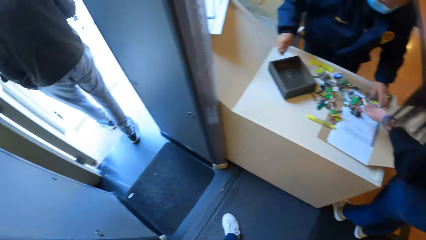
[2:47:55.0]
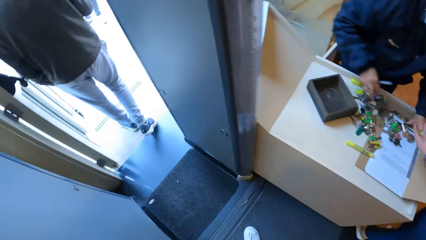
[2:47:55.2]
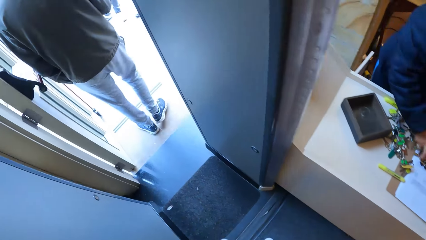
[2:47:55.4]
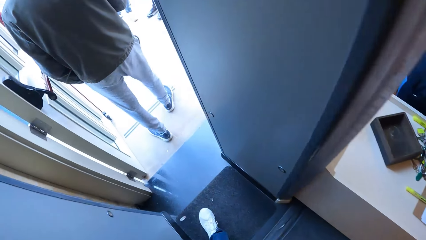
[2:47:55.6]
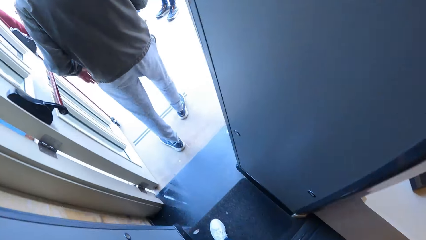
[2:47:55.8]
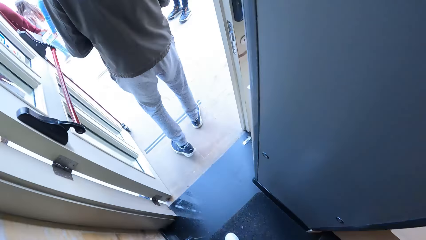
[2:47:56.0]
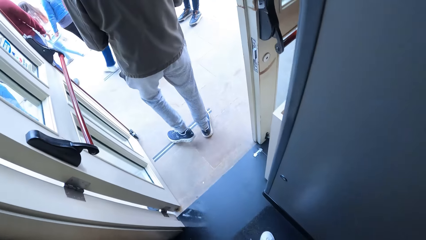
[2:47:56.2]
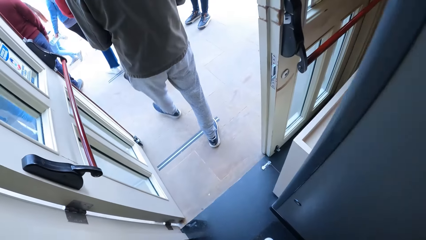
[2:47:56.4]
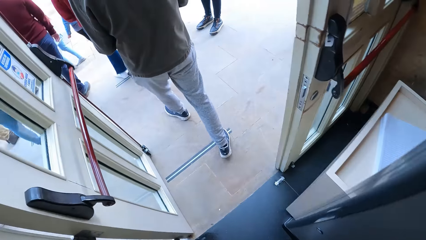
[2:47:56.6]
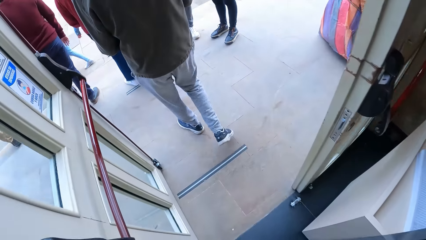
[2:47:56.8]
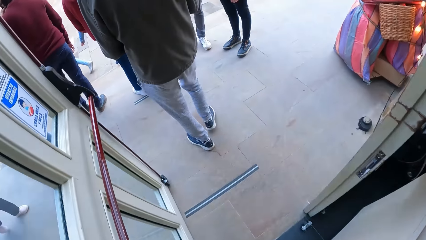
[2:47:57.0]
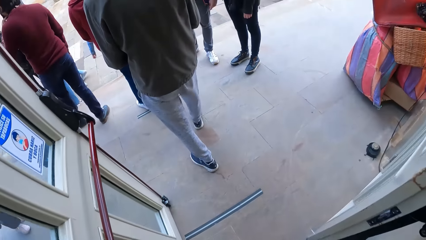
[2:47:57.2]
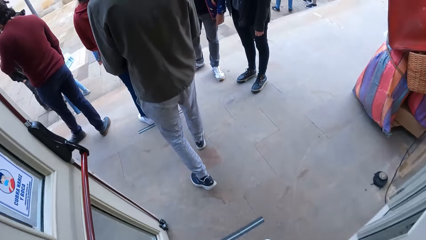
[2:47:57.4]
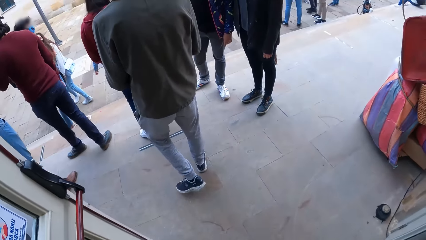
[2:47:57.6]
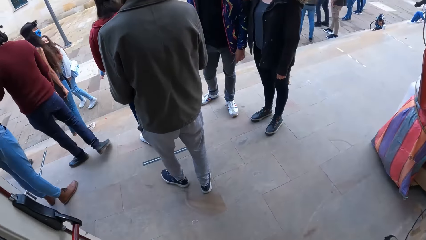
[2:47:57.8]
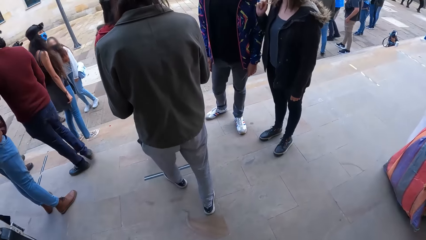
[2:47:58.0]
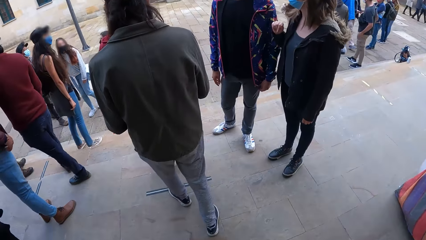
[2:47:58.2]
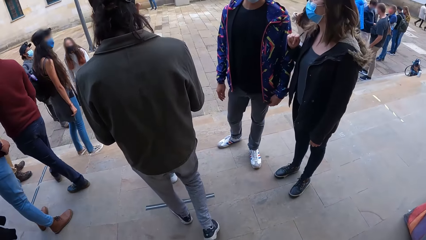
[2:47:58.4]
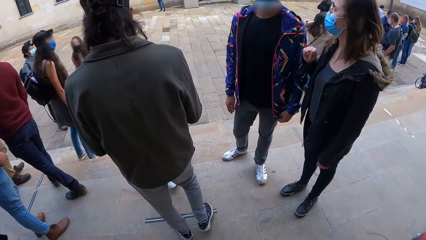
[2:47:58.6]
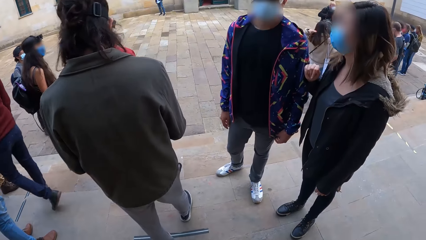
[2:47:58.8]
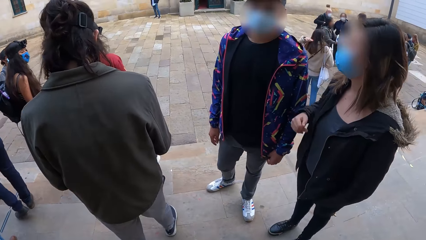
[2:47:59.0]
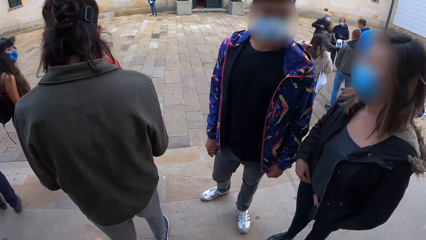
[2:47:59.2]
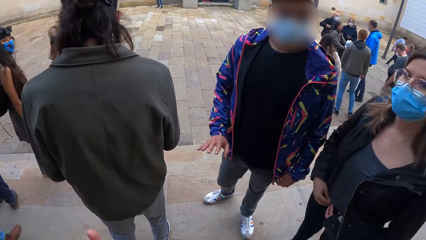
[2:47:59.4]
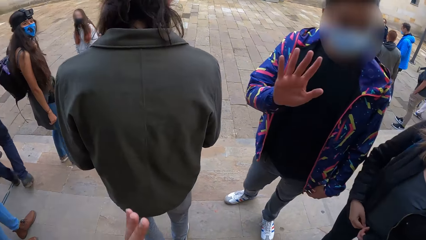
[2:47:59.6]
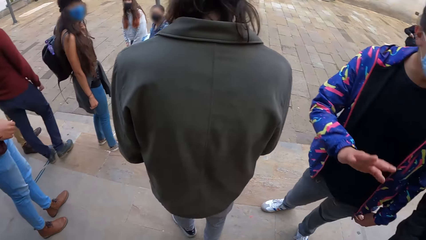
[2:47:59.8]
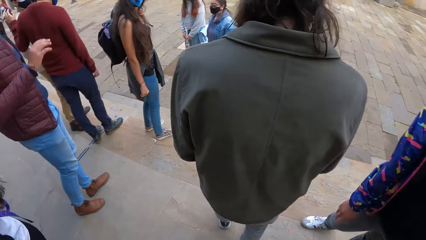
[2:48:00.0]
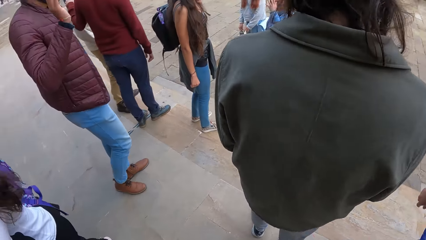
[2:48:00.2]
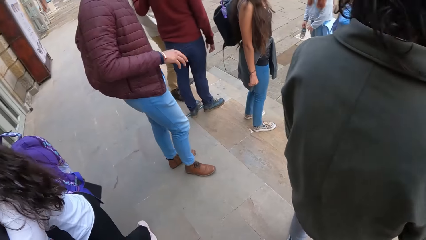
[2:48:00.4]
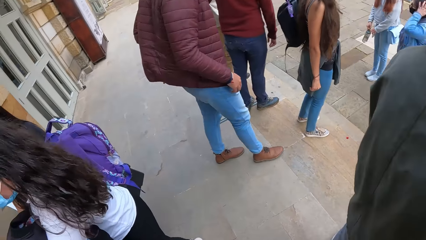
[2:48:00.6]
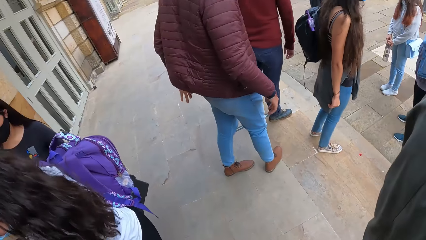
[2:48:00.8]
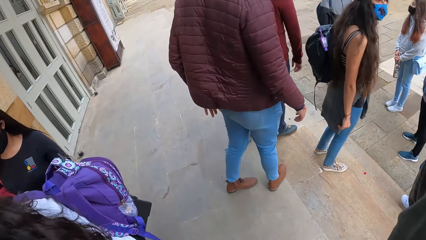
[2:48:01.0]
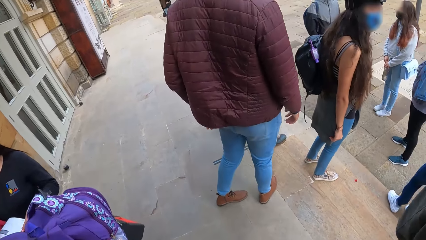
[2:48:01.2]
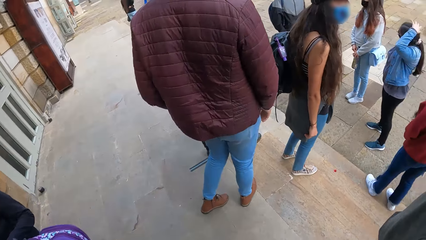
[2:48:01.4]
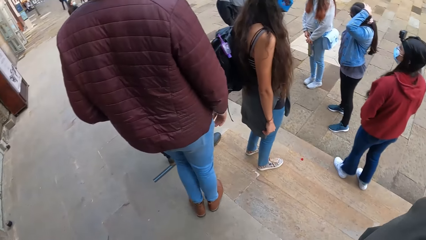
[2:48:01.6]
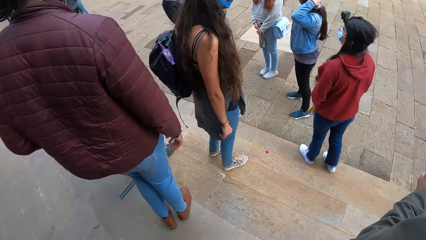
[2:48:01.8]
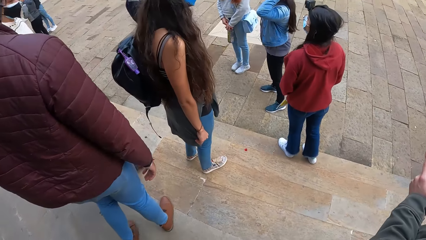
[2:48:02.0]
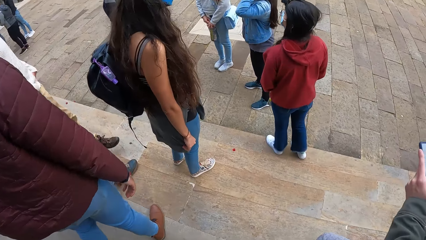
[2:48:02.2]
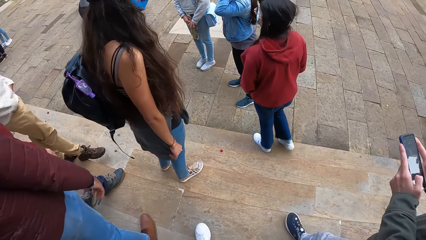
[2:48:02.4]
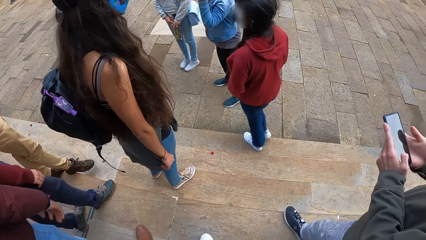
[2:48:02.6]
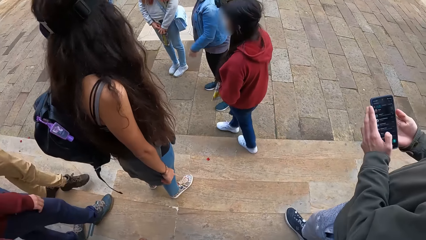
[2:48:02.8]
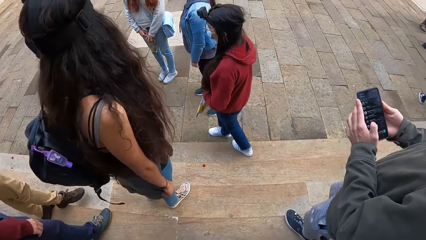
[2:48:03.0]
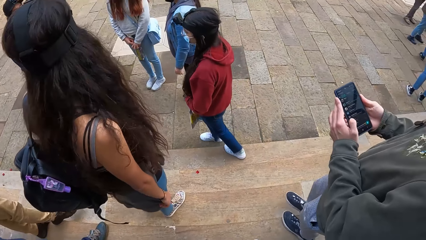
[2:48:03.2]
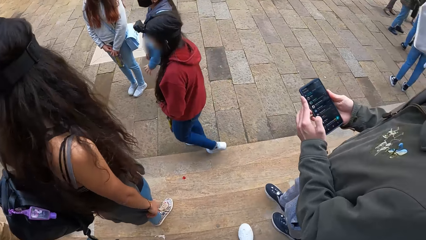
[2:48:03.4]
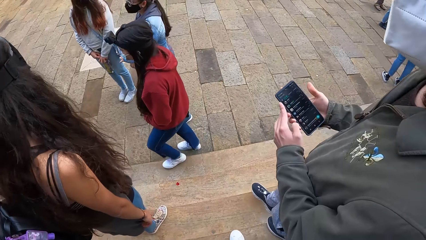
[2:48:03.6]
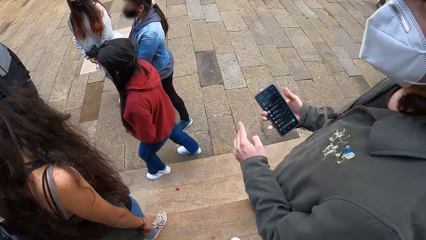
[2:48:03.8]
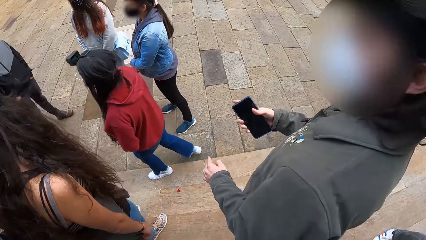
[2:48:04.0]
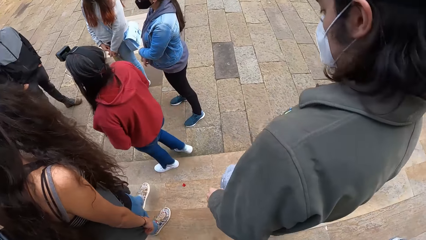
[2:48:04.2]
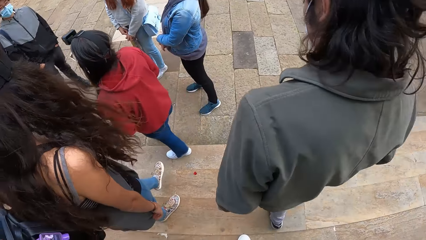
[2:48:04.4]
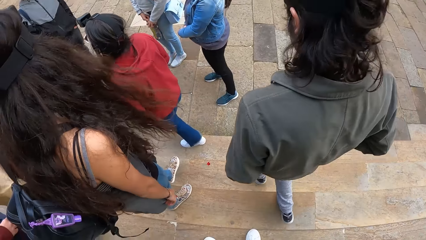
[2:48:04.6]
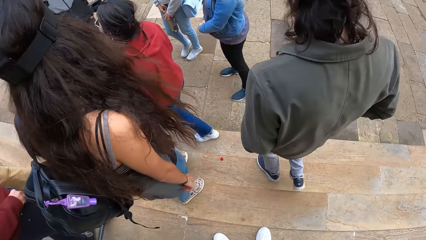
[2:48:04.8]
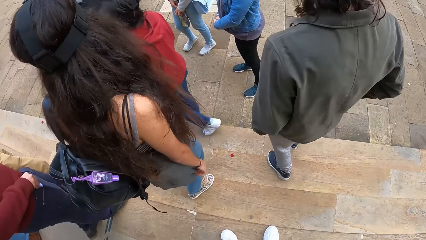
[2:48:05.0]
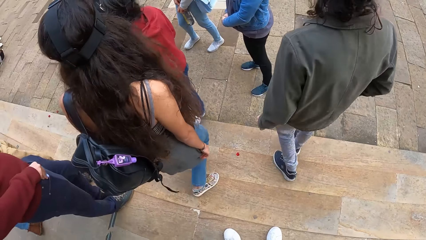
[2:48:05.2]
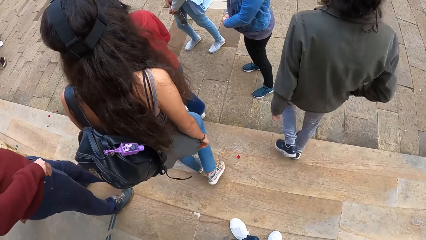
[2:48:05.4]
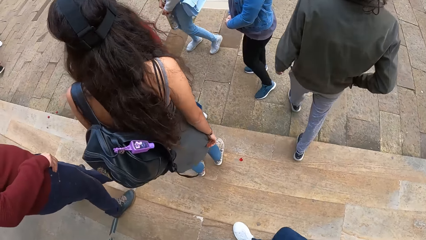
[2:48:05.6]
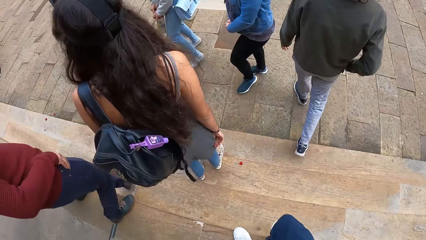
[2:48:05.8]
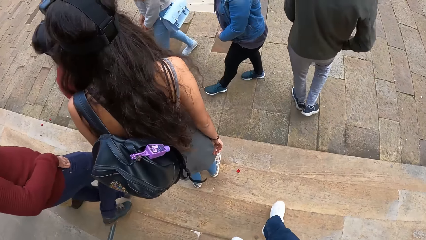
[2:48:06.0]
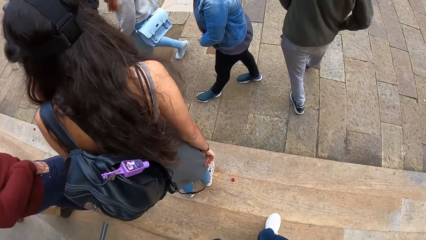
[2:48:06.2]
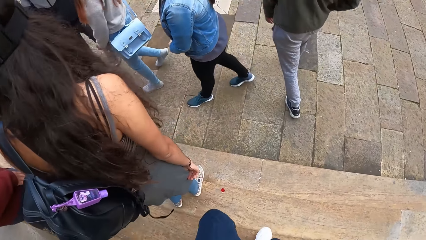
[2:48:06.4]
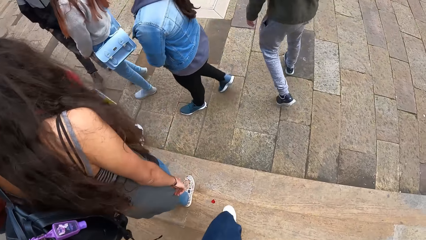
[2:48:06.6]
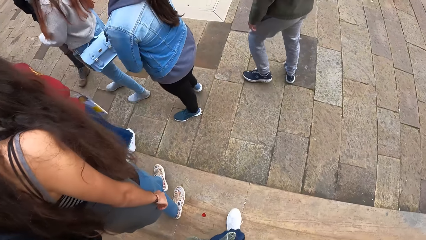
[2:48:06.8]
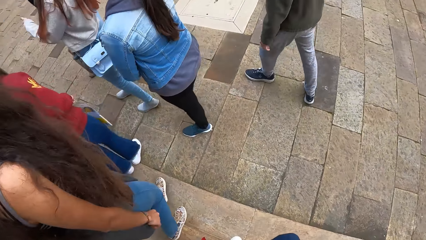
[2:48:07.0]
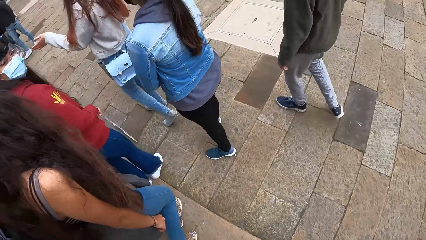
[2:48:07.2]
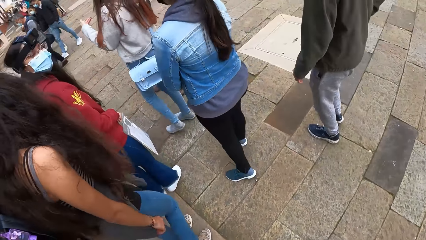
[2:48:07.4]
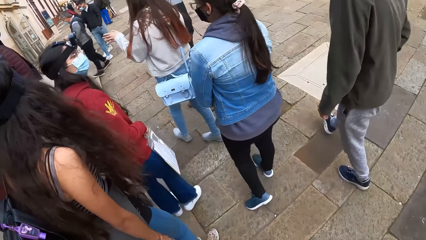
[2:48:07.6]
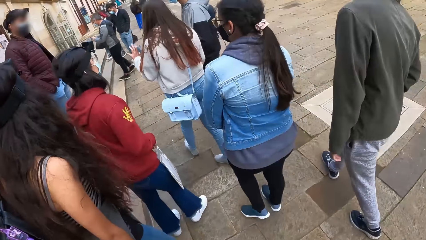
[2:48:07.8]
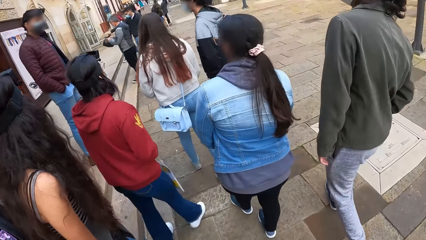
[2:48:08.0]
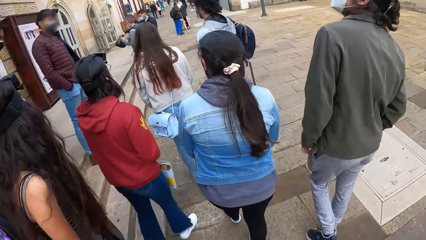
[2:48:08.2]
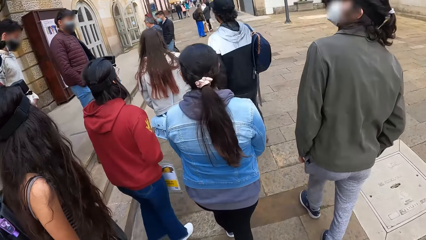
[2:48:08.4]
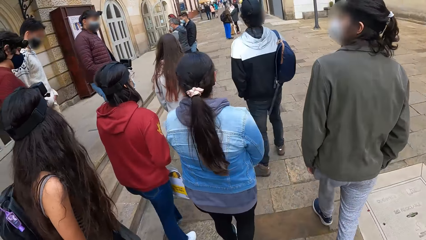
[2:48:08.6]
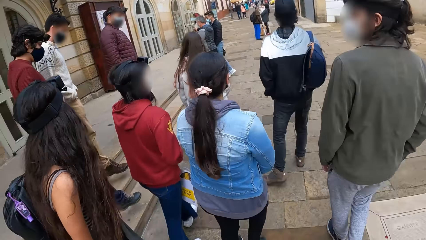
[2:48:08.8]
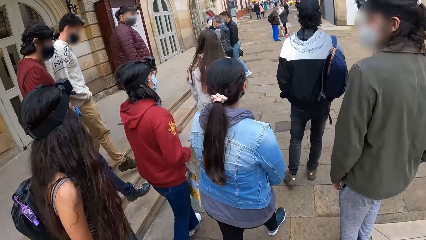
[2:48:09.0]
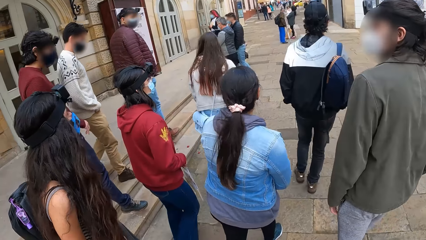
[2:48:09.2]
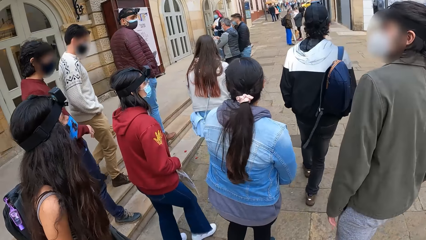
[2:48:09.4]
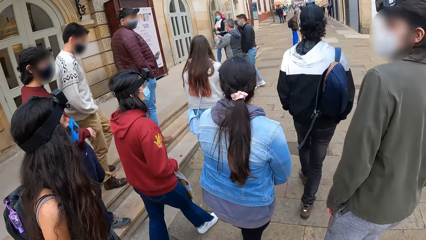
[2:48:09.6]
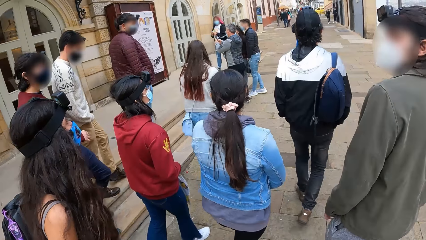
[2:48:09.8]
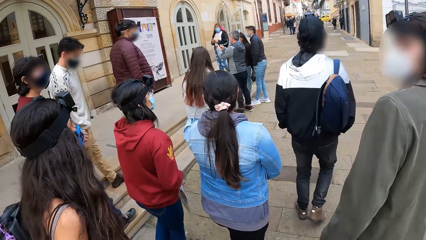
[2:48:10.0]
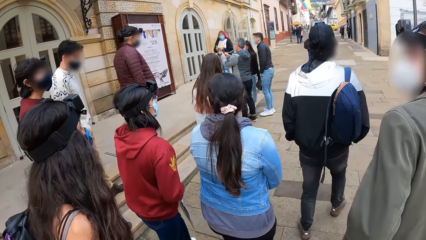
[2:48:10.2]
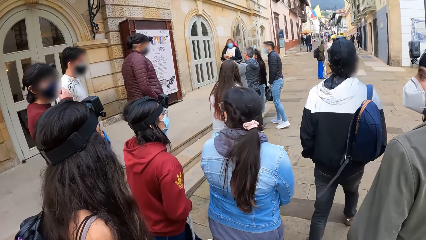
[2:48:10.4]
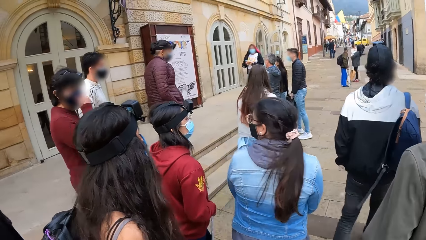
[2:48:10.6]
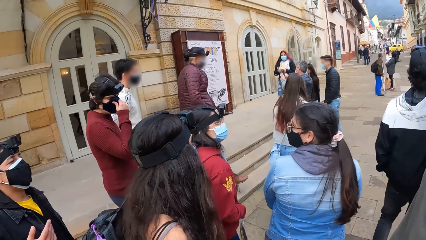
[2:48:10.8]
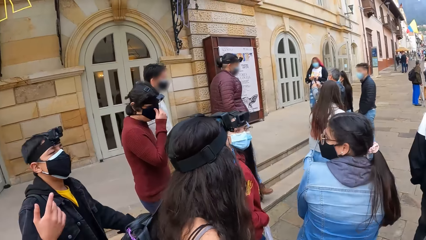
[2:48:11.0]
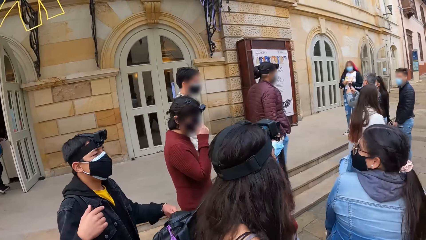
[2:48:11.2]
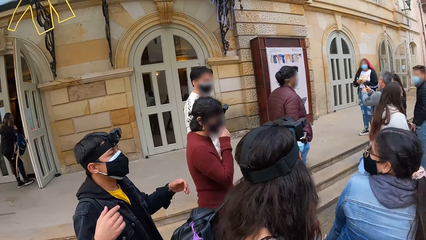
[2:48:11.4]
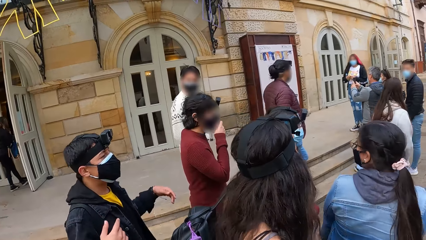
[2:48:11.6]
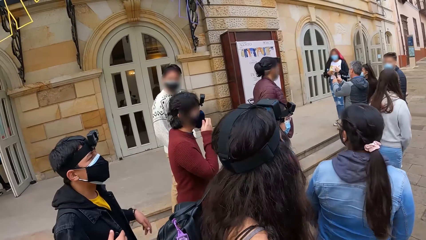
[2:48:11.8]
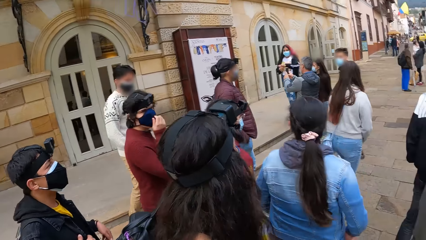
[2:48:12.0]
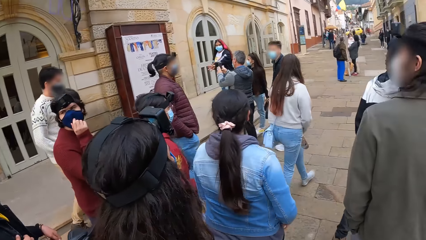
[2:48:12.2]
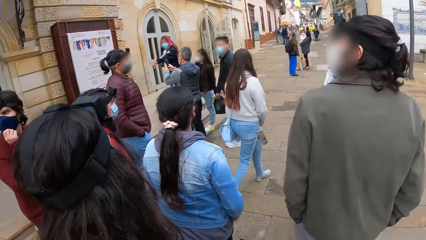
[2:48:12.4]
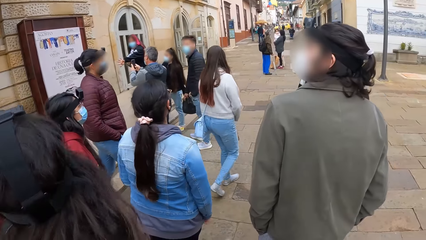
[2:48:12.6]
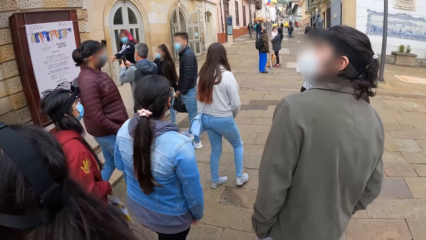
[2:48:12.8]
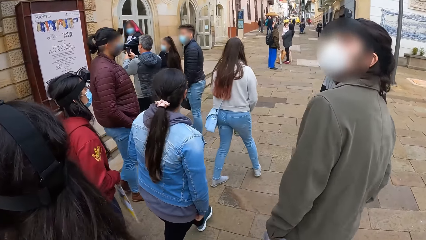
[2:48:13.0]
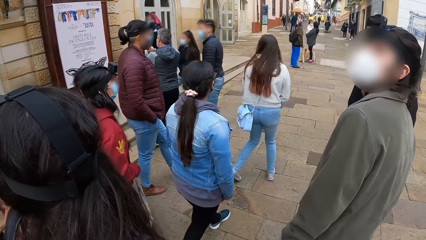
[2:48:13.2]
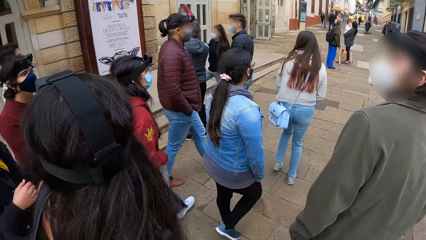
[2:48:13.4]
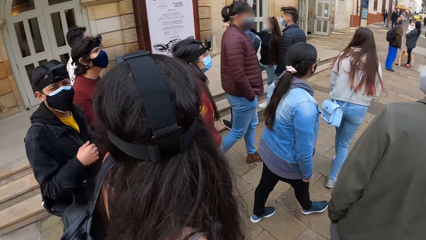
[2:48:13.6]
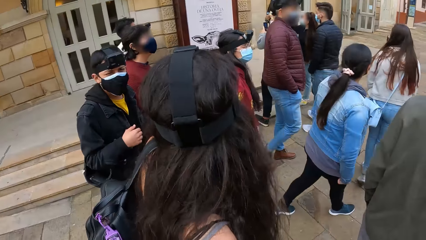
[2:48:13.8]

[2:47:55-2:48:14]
The camera wearer walks out of the building. They interact with a man. They walk down a staircase on the building. They walk along the road with the group of people. Another man adjusts a nose mask on his face with his right hand.
